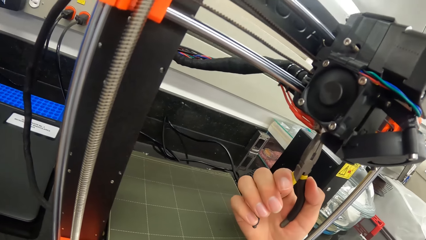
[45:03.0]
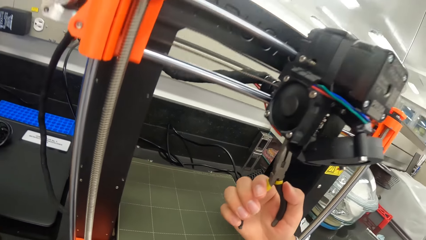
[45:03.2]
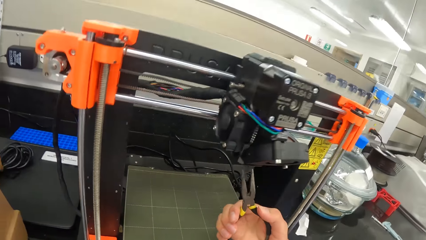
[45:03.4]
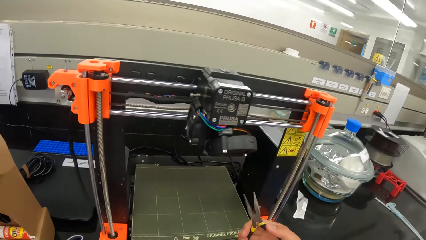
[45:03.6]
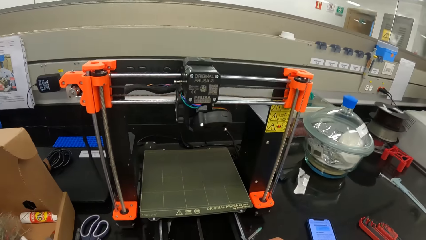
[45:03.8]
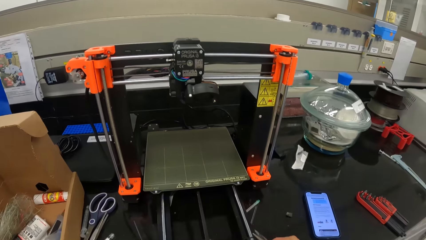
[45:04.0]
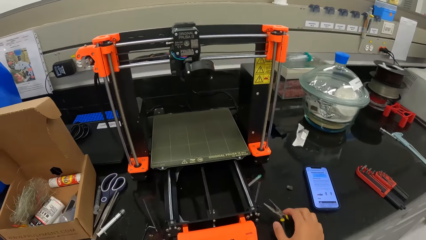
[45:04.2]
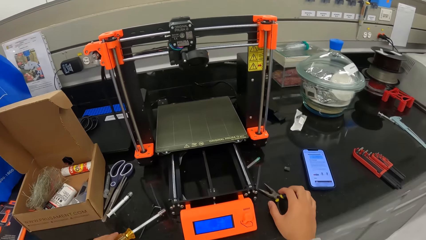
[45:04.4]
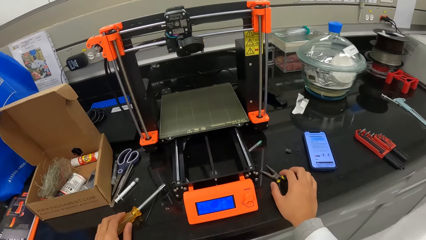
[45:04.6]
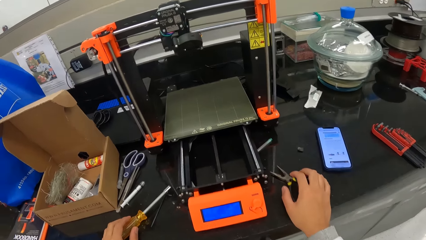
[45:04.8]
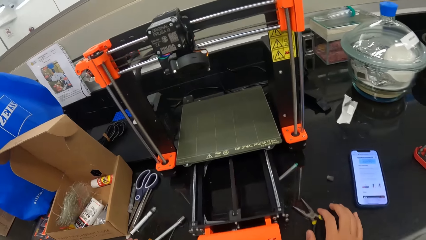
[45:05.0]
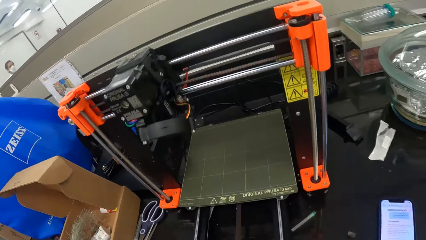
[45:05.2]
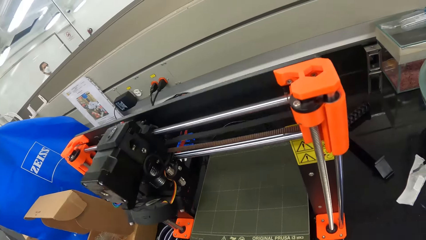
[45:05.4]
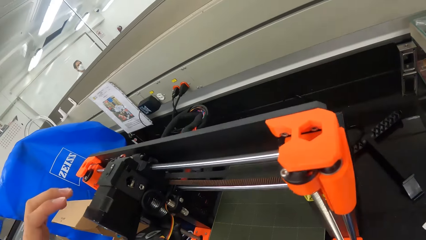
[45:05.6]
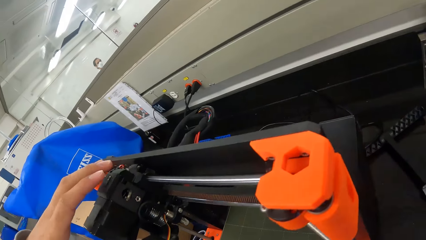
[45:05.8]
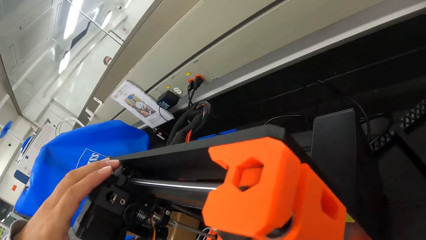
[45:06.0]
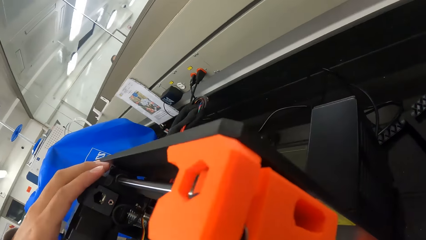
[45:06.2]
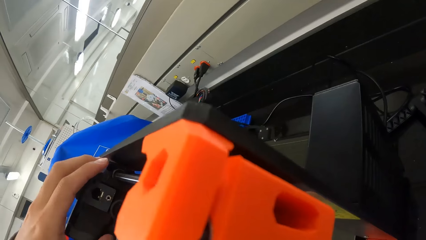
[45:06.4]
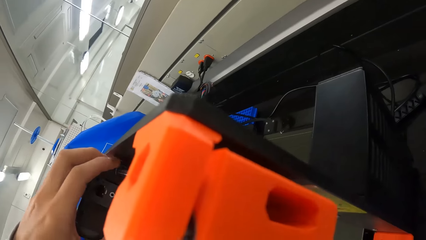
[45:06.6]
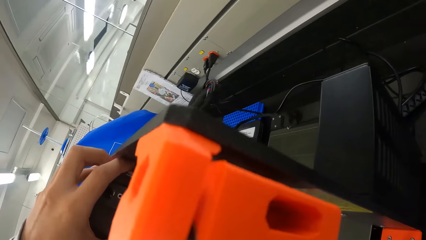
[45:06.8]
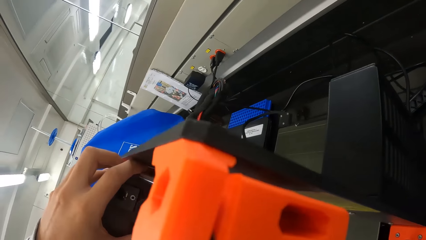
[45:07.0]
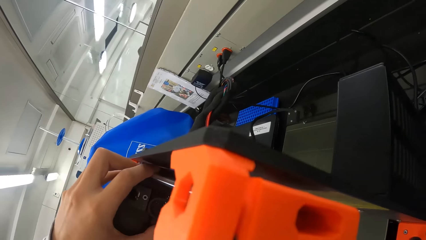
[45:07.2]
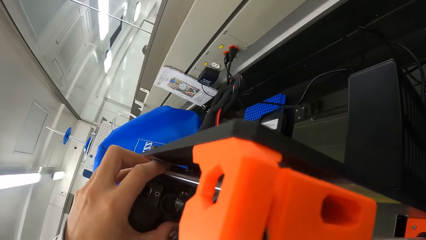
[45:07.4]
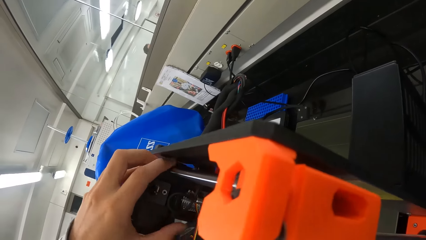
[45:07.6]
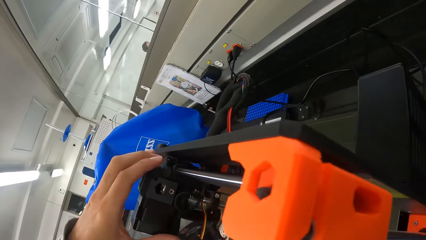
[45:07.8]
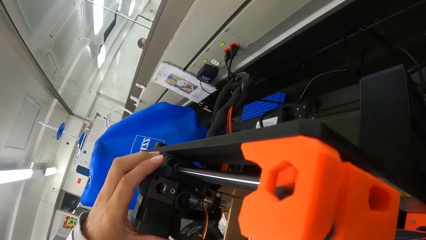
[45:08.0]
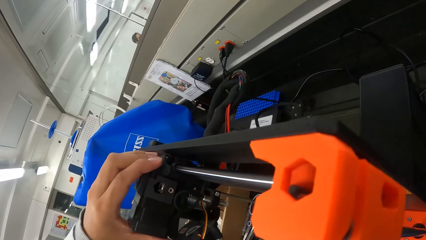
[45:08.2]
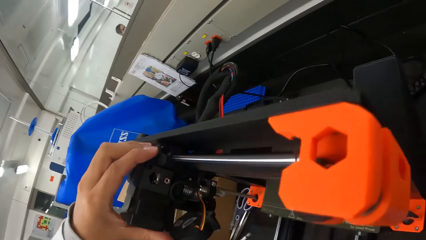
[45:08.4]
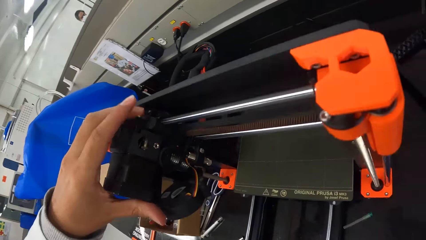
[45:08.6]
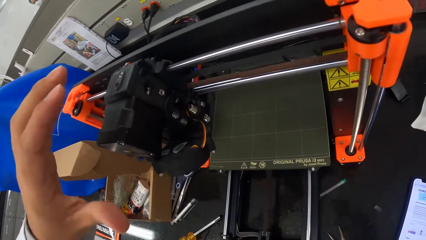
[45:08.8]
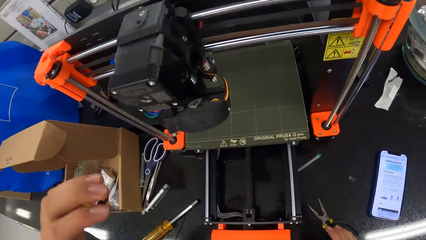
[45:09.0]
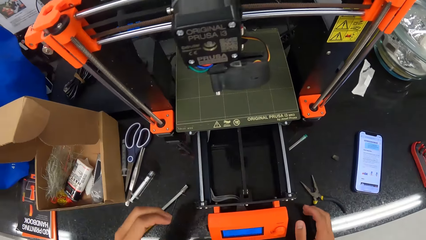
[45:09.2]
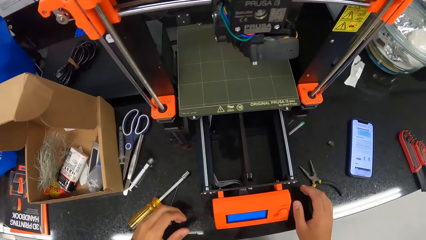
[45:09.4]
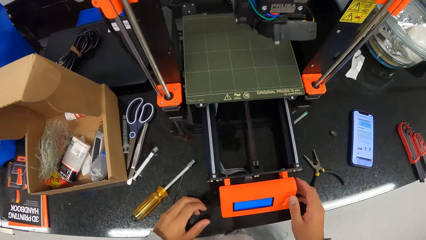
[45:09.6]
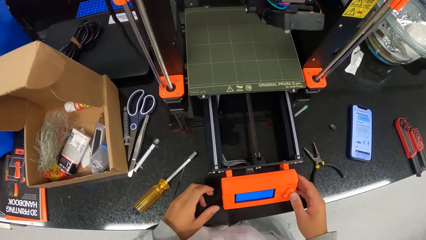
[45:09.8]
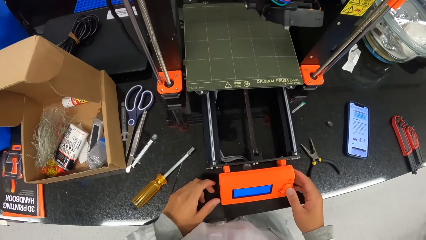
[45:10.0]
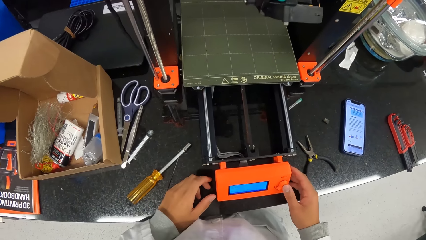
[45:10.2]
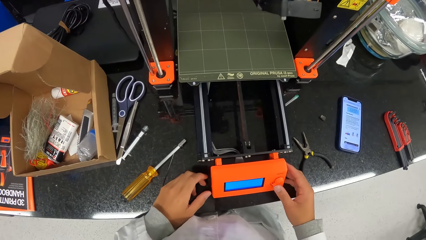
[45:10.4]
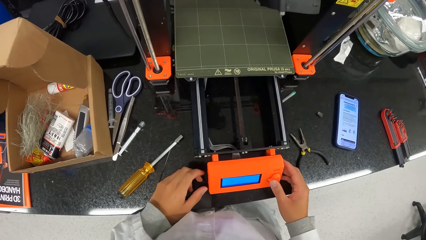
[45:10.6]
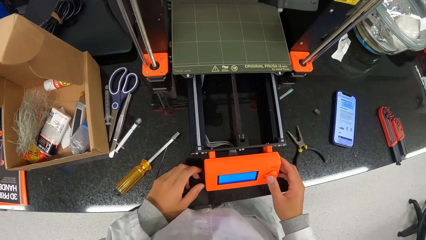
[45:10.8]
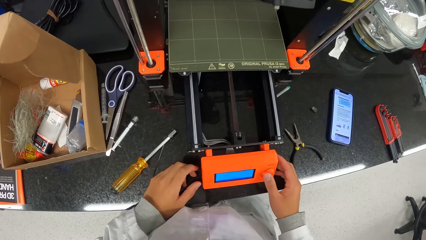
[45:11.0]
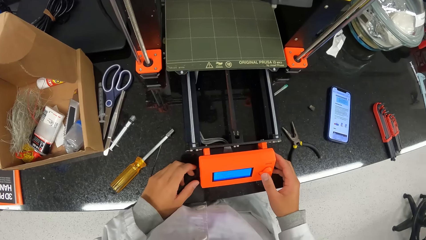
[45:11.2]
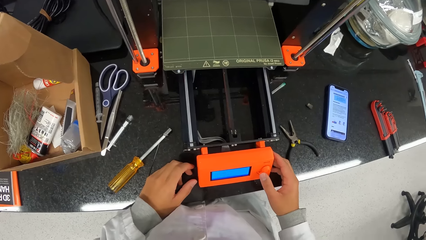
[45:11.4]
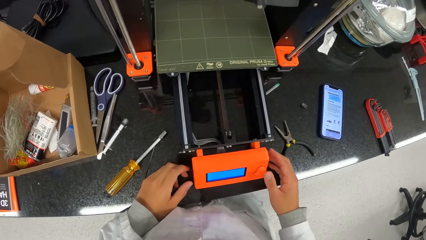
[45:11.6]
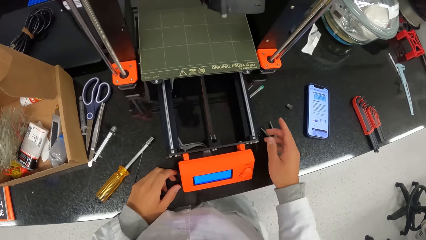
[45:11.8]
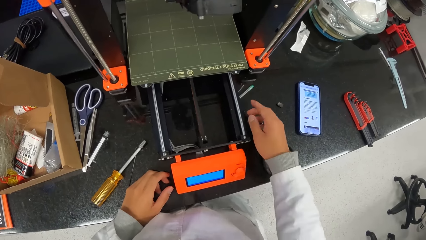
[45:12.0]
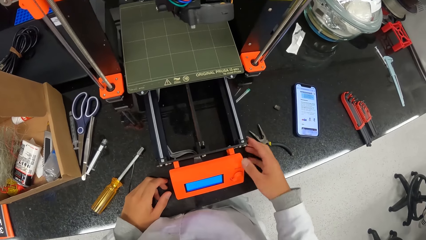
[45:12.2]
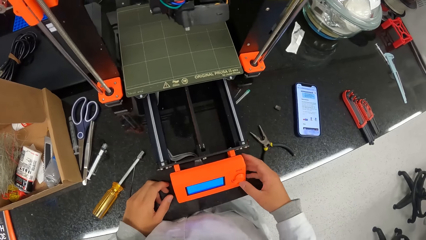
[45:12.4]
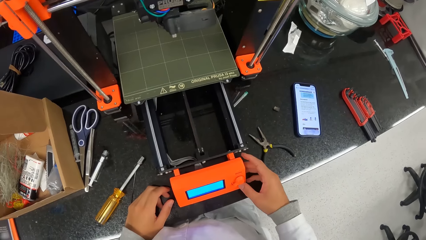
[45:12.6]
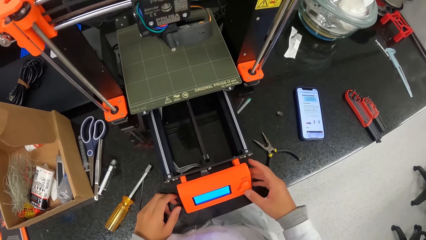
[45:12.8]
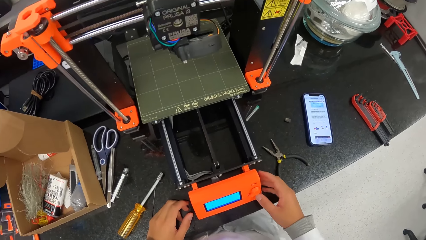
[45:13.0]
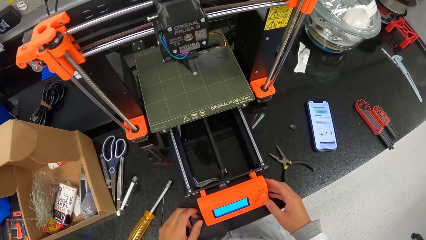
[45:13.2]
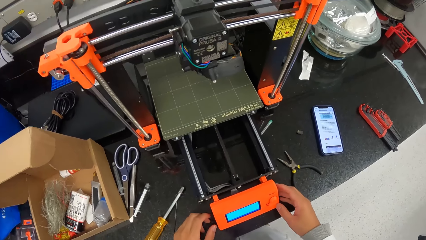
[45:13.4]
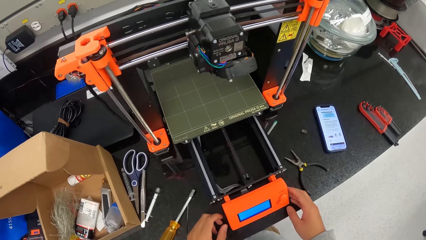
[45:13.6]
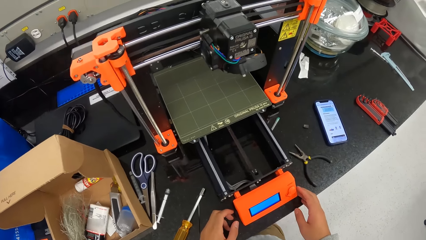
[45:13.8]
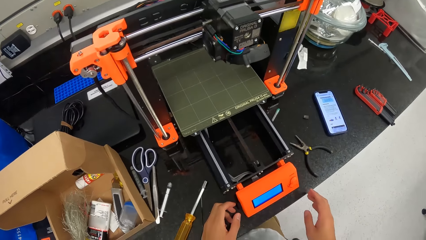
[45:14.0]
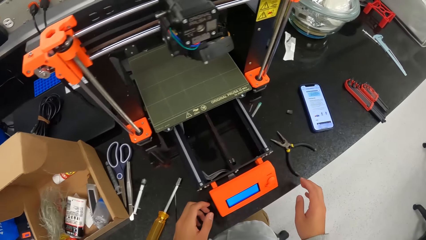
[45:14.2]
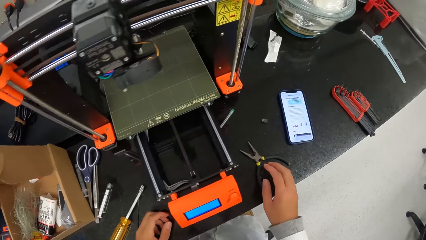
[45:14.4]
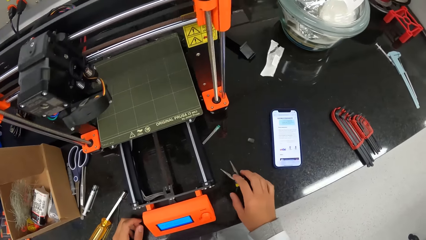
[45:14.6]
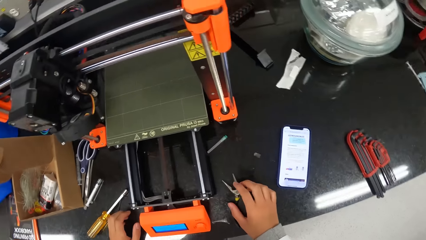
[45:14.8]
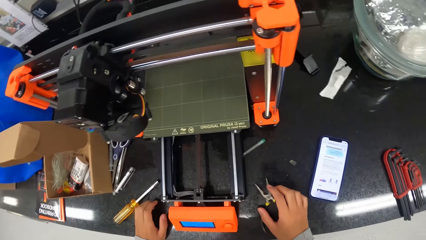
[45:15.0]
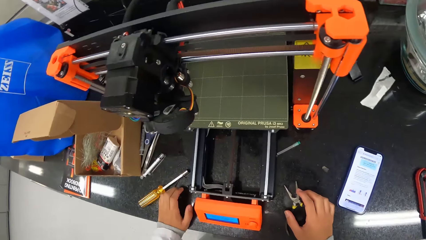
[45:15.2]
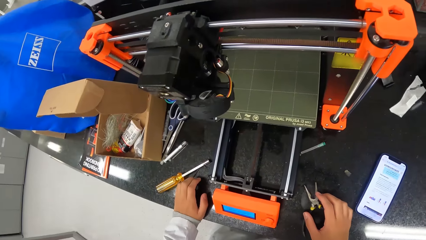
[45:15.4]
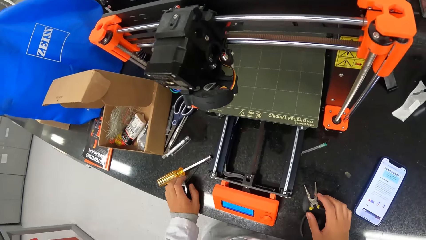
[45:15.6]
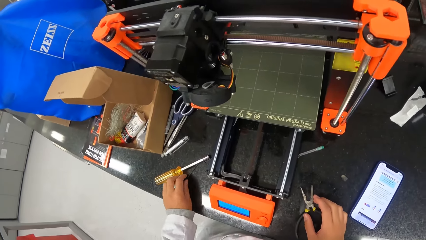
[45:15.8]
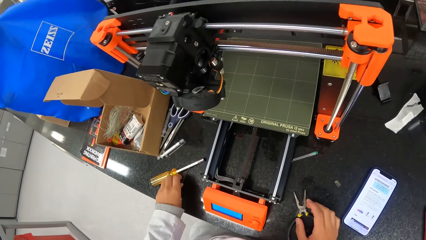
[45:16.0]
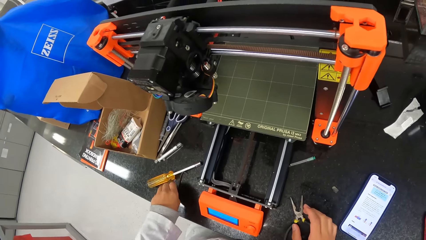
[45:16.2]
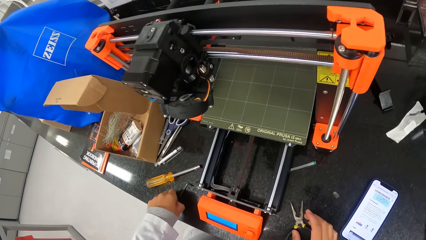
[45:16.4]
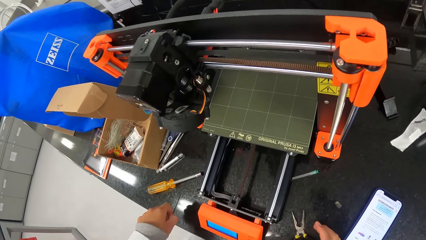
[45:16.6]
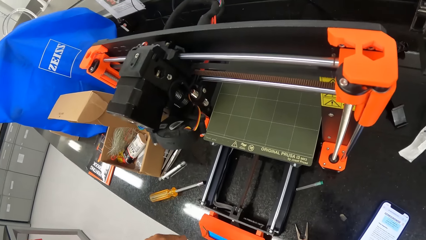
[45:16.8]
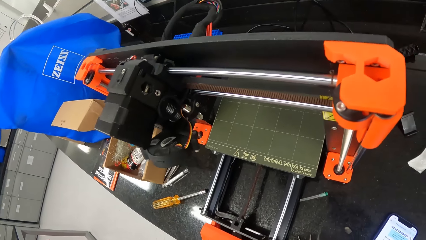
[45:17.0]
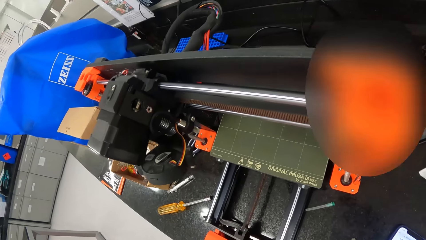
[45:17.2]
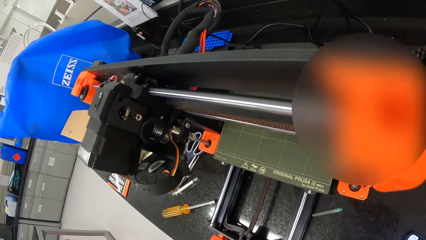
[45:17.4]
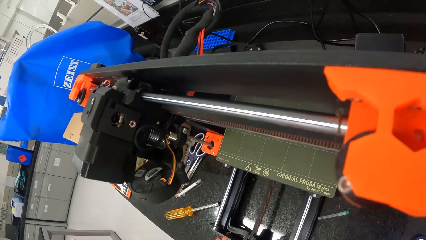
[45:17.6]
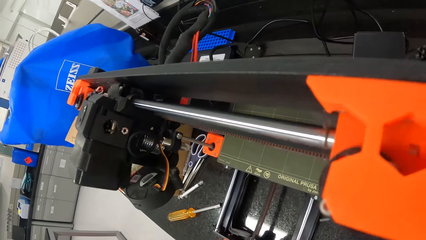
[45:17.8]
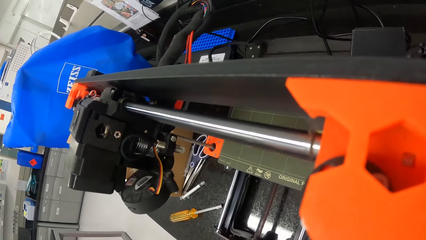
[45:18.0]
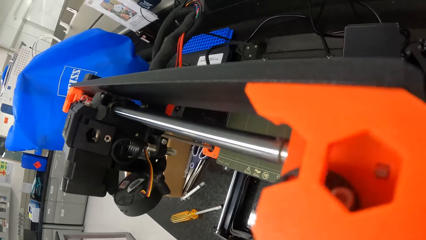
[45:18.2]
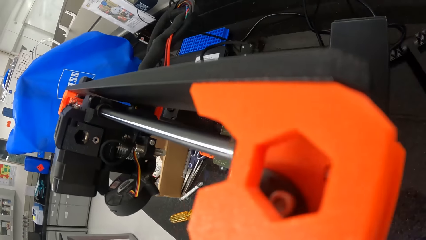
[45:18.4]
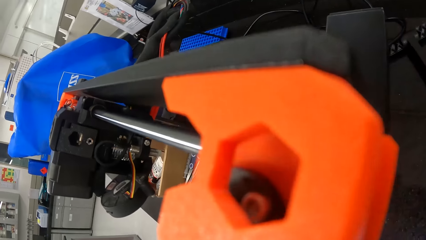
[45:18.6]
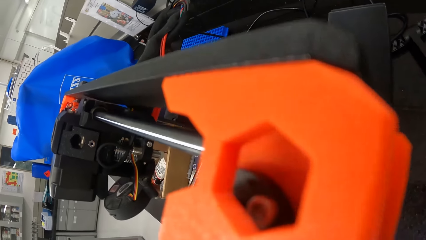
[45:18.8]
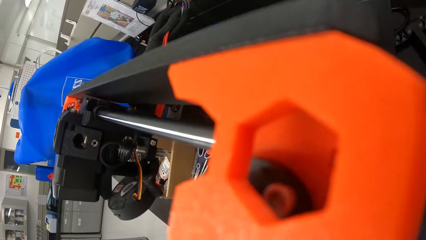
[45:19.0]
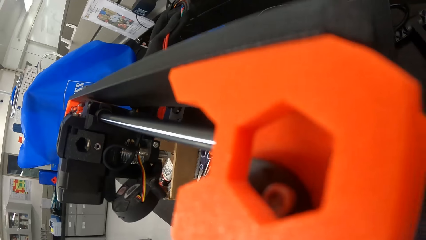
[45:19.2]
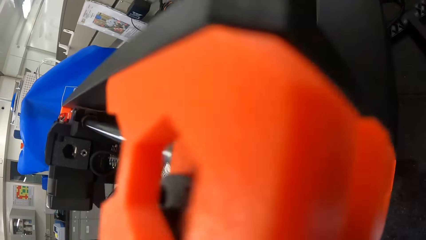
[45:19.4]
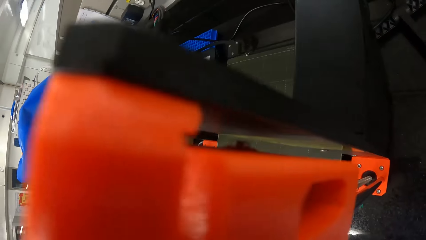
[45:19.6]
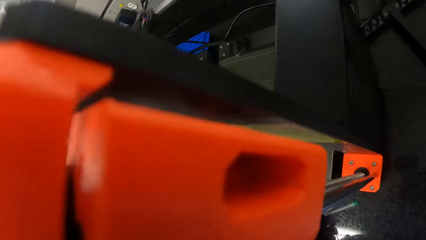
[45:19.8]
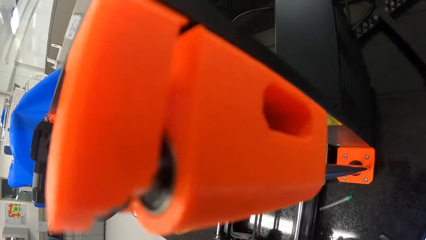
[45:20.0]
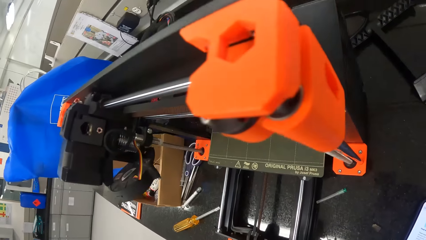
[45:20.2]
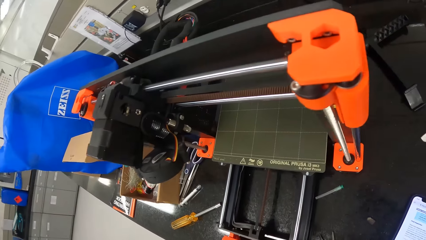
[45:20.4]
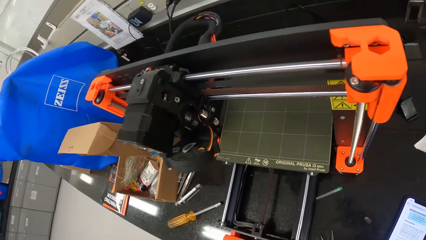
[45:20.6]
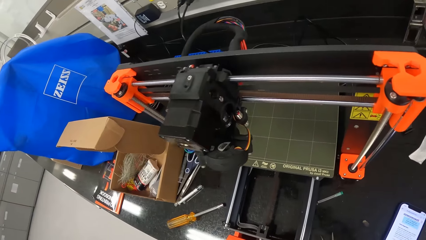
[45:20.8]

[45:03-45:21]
The camera wearer fixes the machine with the pliers. He removes the pliers from the Prusa machine. He drops the pliers on the table with his right hand. He touches the cartridge of the mini printer with his left hand. He holds the machine with his left hand. He holds it again. He touches the mini printer control with his right hand. He sets the machine button. He touches the pliers. He picks up an allen key or steel from the work bench with his left hand. He fixes the weighing machine with the steel.
